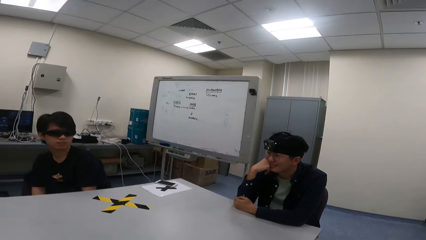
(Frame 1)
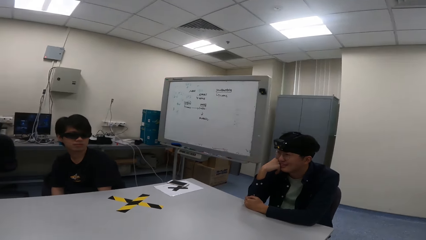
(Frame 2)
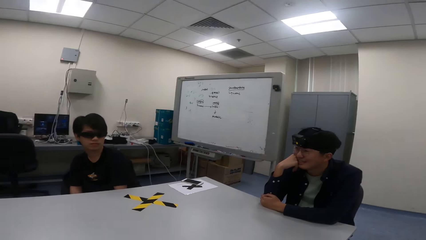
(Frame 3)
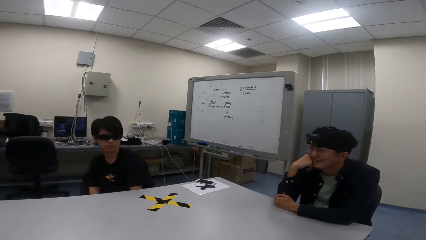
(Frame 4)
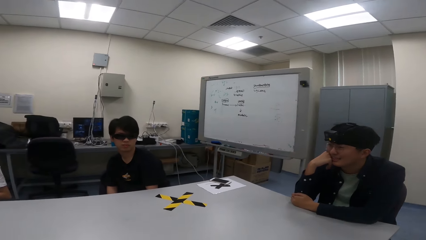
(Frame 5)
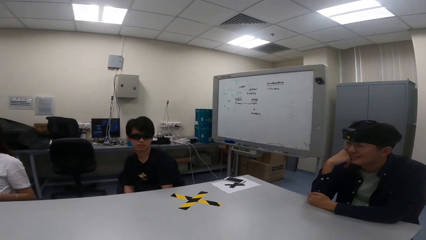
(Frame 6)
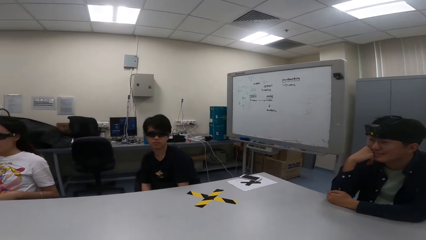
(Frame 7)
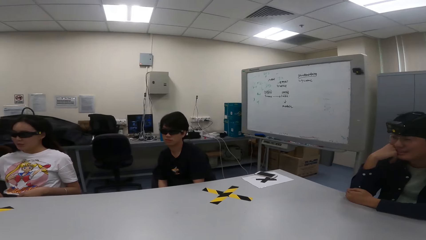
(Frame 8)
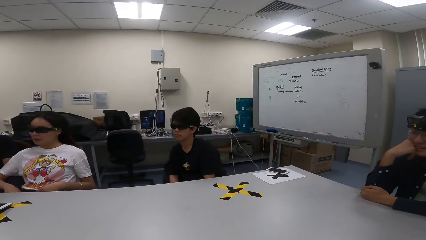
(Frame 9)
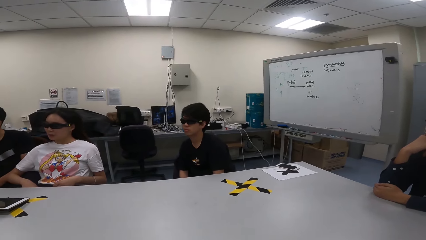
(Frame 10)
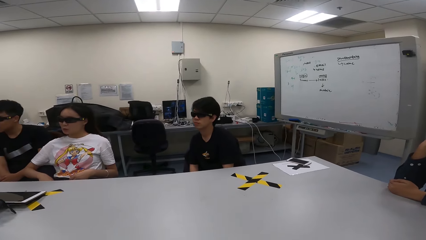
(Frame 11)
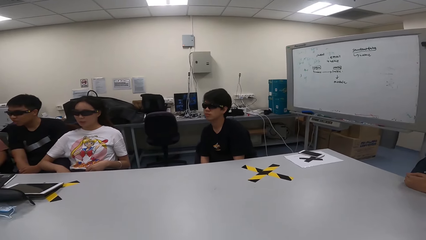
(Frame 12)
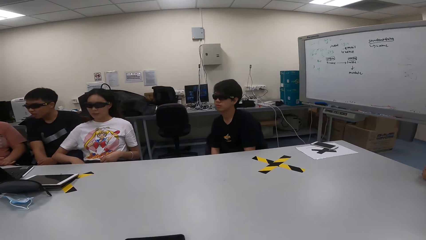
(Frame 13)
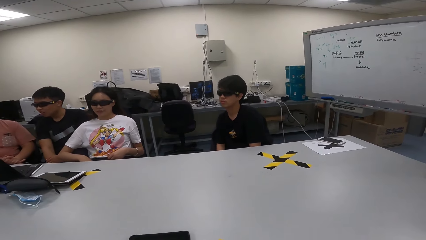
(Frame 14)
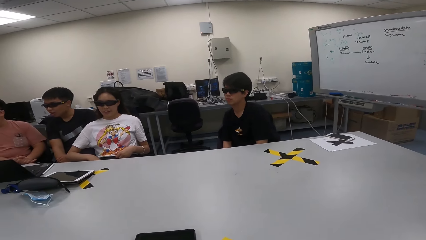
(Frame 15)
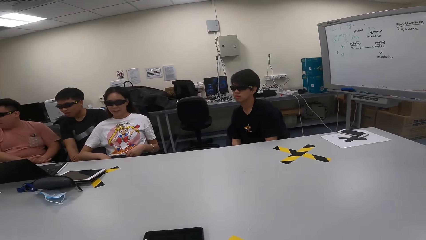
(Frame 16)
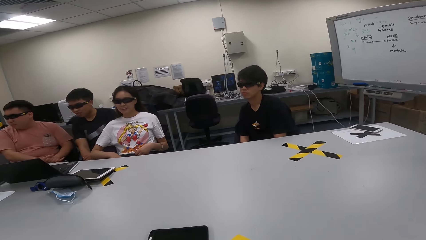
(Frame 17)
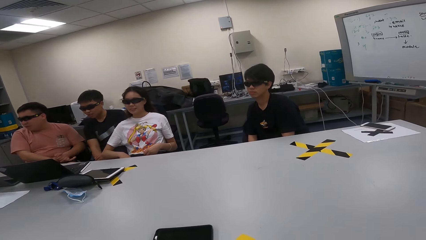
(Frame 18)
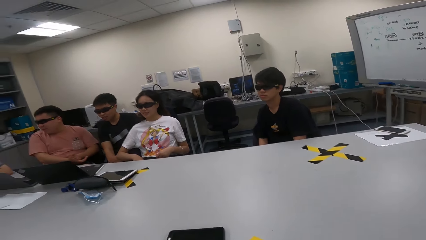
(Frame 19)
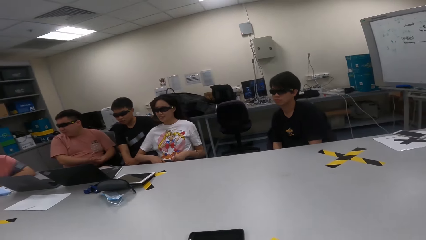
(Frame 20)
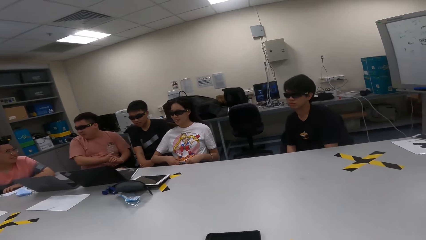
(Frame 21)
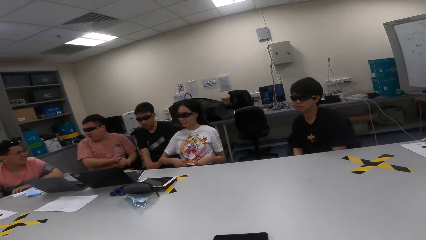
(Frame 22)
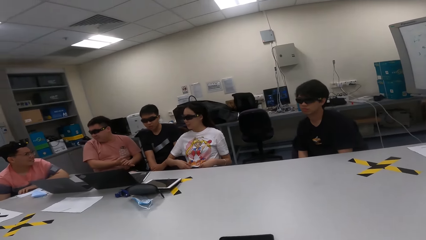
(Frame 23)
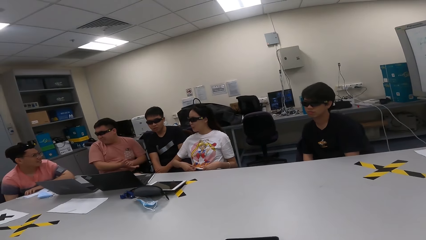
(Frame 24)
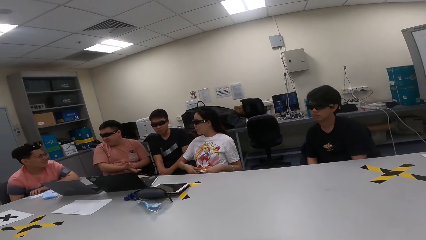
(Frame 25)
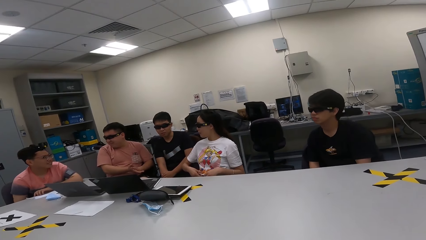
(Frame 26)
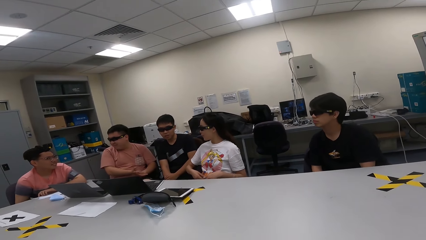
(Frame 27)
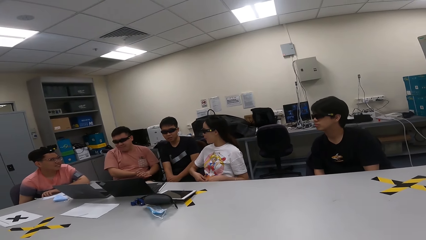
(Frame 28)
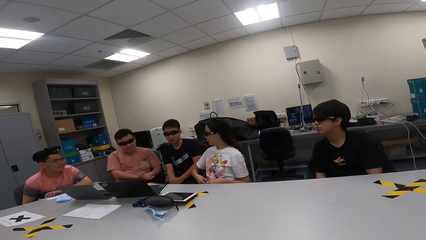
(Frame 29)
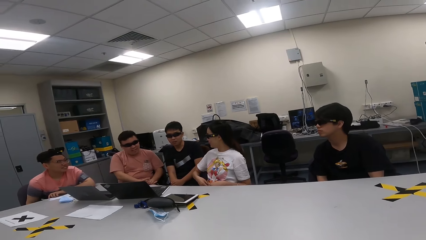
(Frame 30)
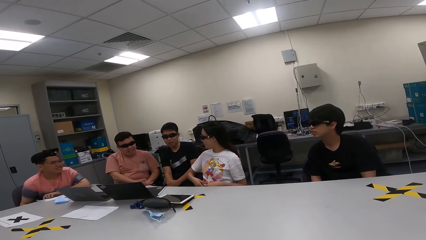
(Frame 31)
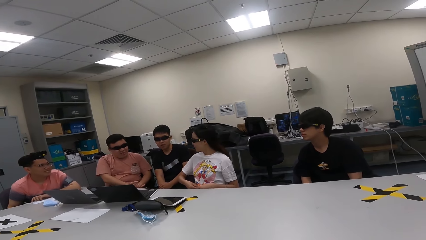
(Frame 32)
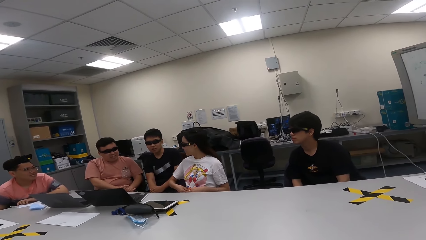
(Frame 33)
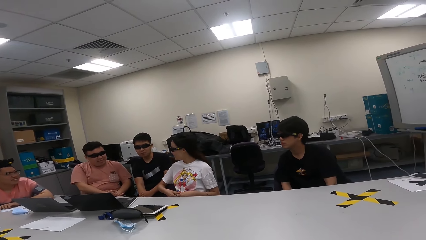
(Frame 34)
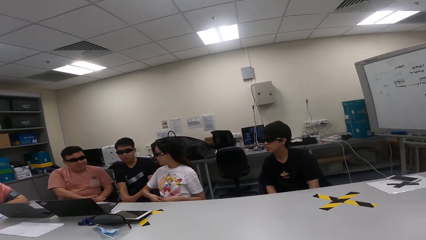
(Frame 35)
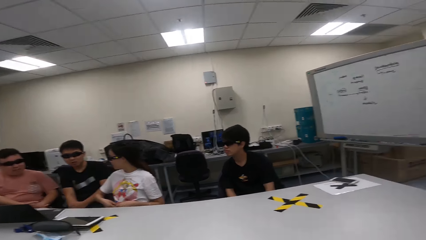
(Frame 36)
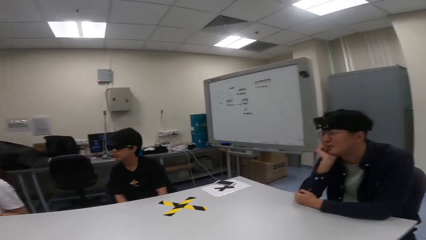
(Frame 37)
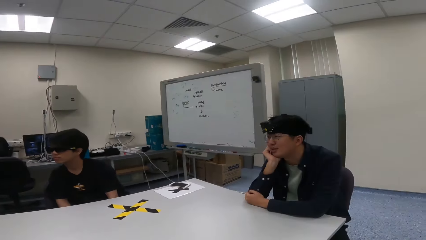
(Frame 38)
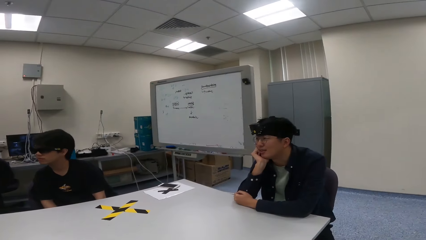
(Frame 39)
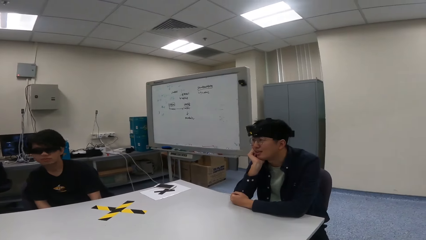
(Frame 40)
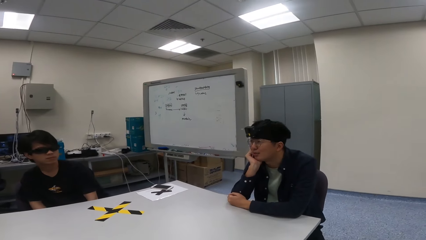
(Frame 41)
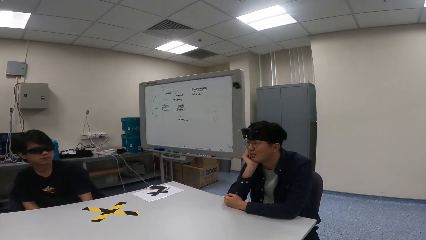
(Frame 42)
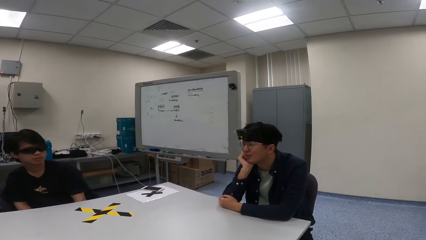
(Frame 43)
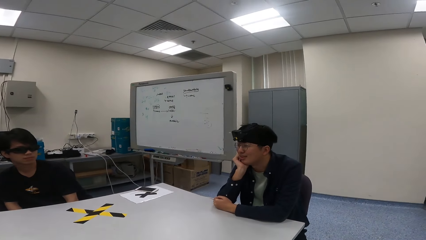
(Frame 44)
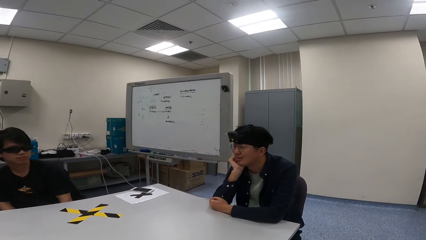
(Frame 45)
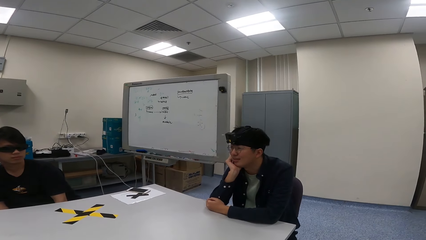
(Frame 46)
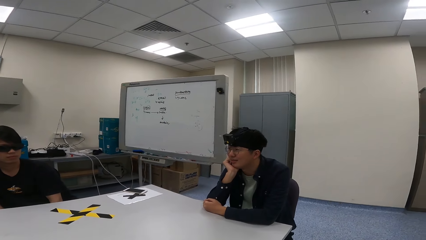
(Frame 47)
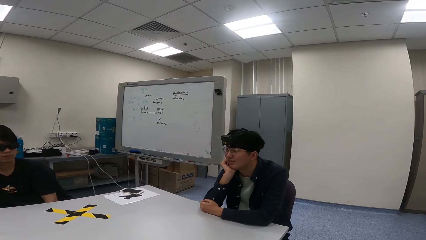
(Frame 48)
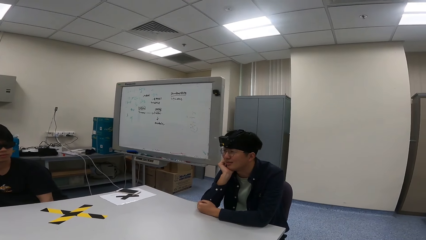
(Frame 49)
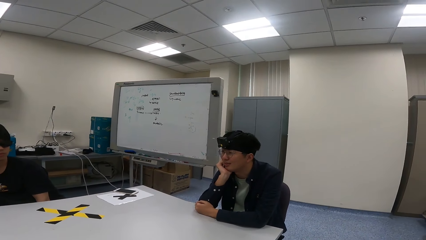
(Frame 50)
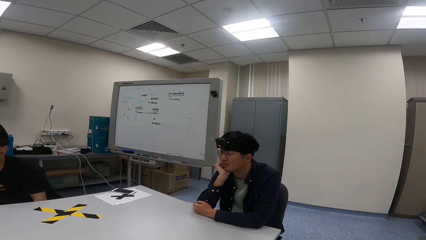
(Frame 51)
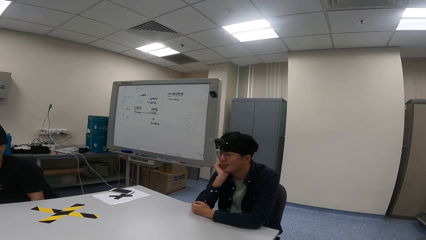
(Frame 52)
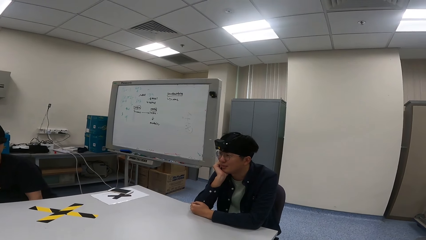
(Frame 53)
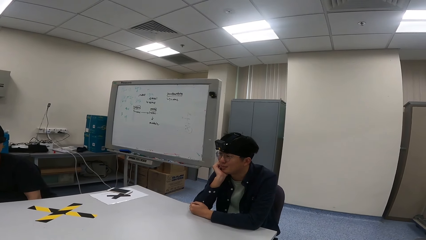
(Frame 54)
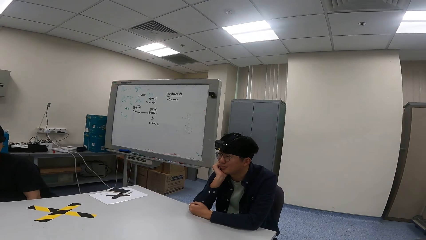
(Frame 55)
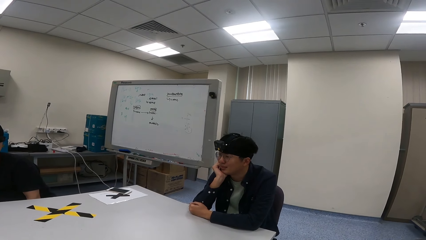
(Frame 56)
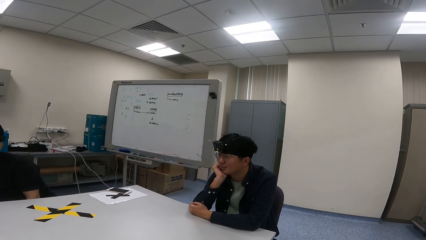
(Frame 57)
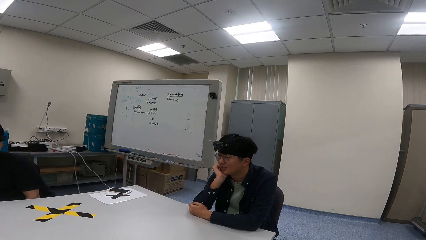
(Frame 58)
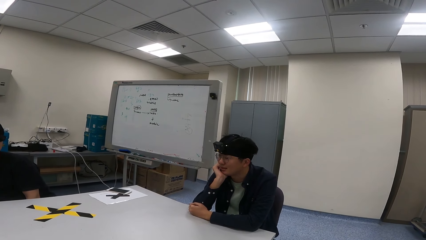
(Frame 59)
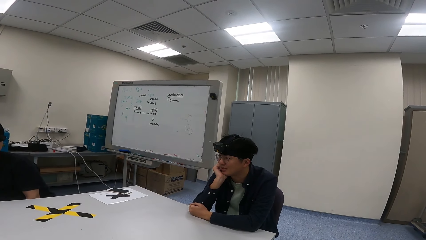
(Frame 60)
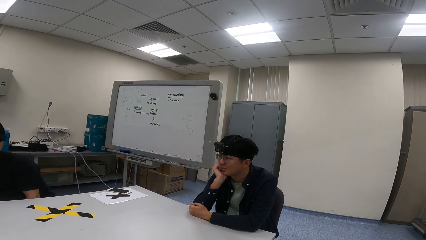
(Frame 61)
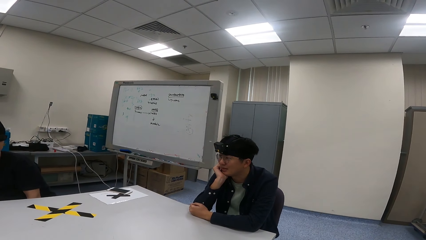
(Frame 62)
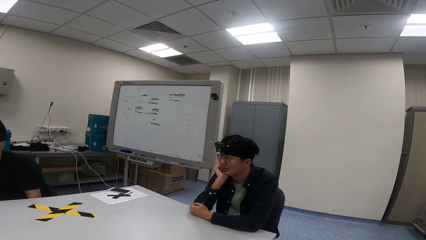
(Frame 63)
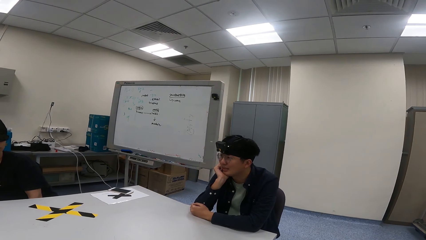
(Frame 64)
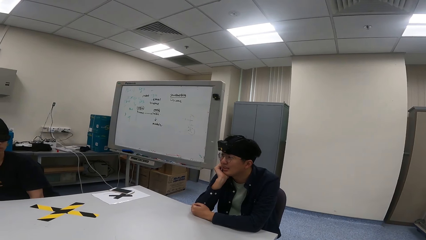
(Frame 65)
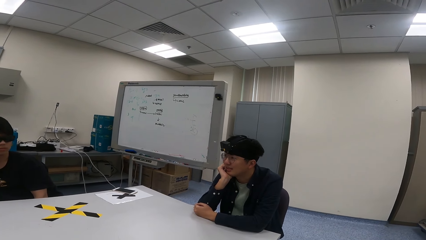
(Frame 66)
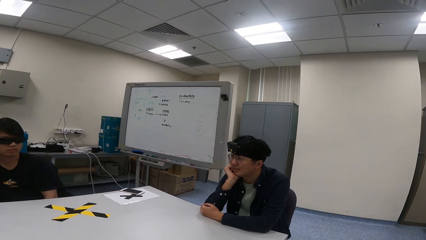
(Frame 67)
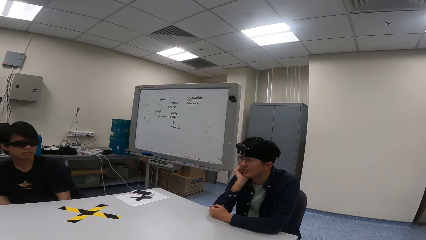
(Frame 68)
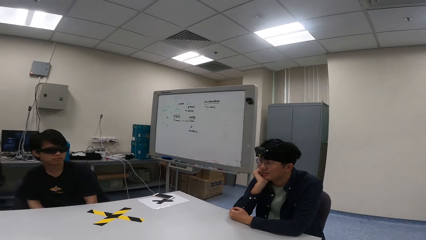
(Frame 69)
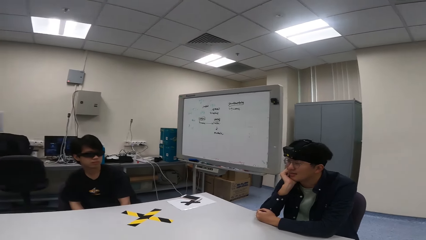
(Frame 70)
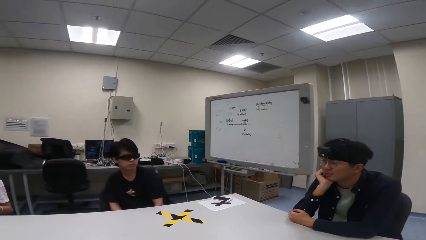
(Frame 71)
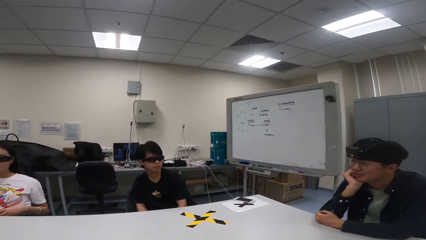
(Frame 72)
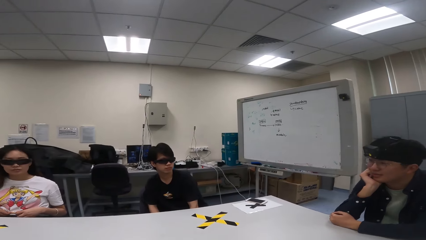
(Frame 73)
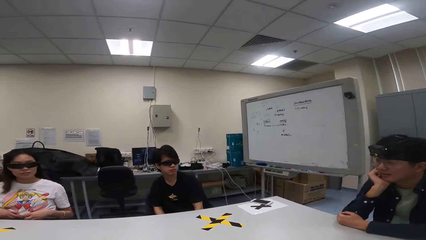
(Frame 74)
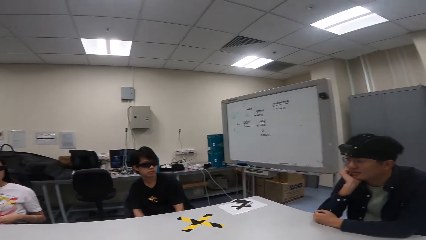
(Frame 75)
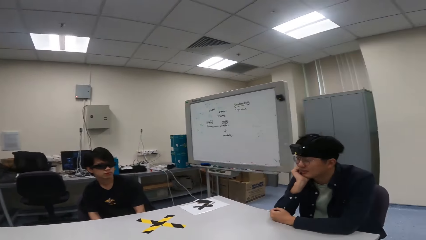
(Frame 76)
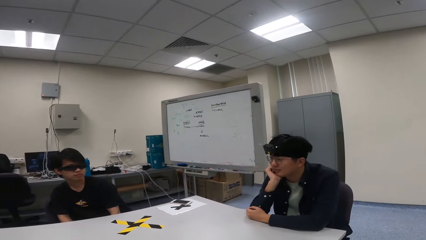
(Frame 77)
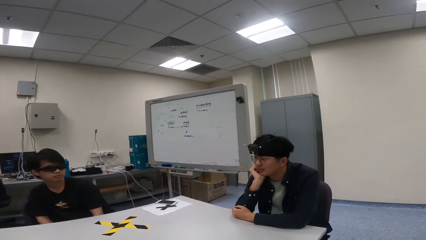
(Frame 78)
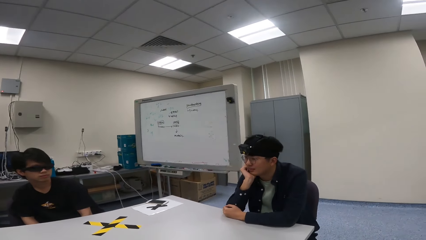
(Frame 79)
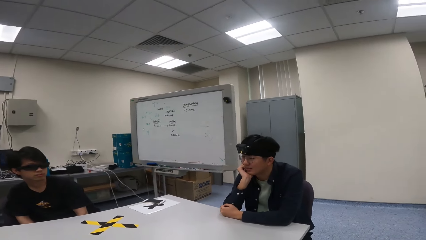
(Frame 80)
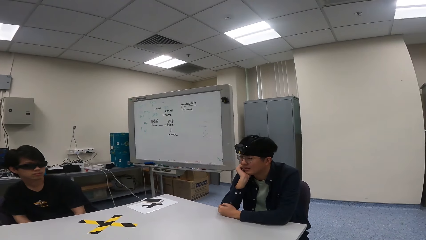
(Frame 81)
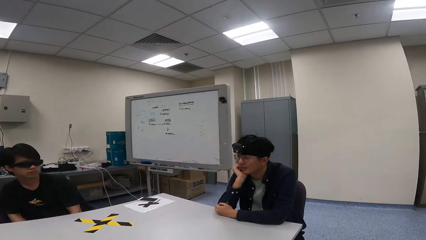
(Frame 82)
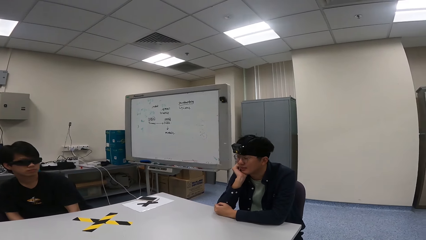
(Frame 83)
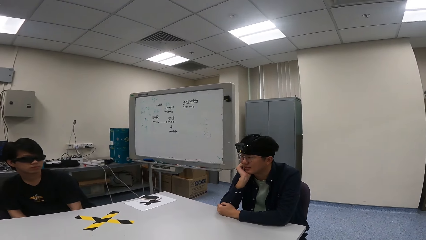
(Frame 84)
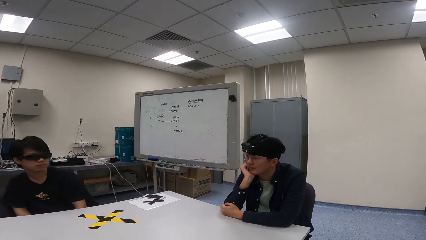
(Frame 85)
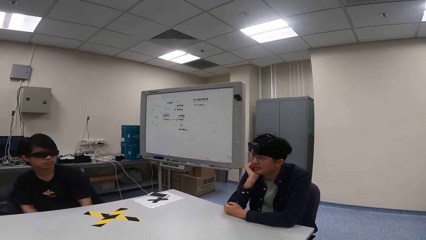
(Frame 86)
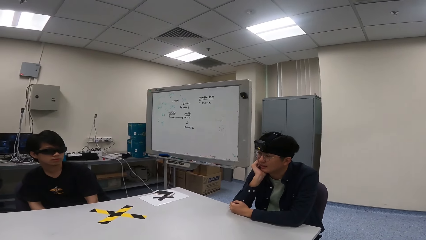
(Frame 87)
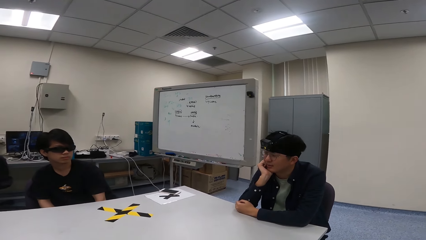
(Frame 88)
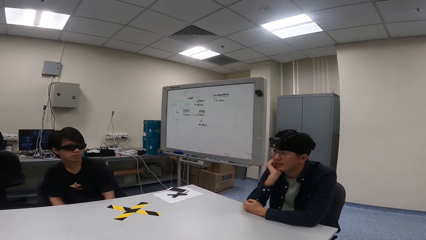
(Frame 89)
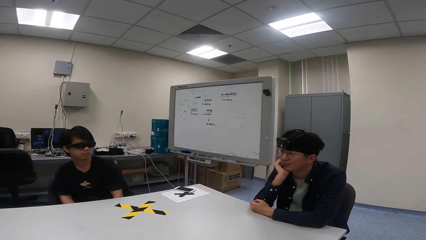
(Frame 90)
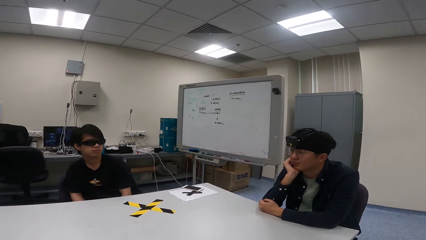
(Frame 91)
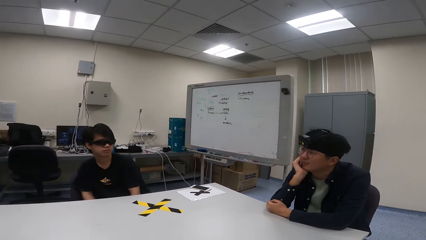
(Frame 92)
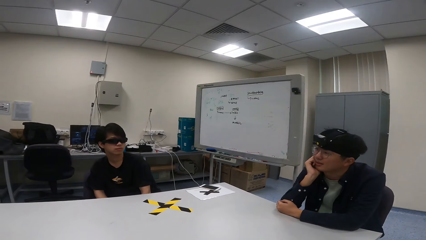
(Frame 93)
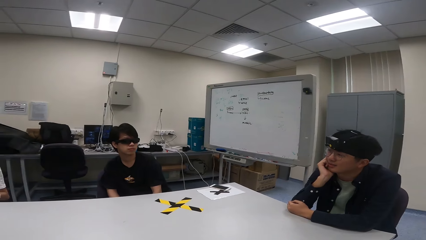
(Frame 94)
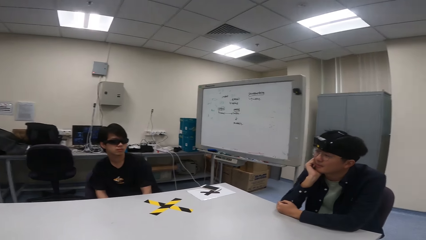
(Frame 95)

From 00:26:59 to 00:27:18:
A person swings on a chair. The person nods the head. Another person rubs the hands.
